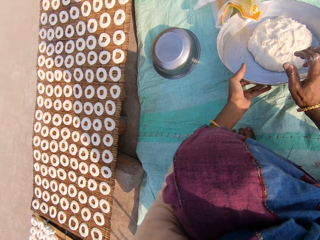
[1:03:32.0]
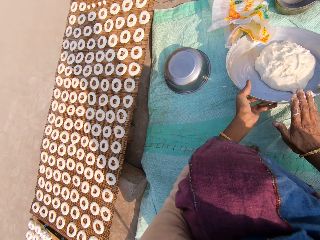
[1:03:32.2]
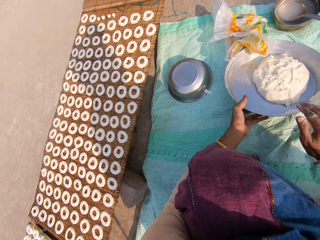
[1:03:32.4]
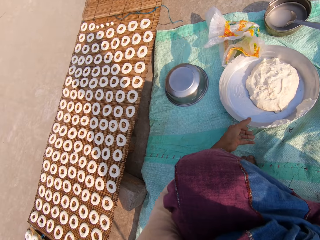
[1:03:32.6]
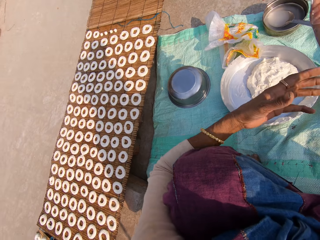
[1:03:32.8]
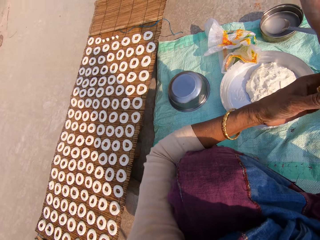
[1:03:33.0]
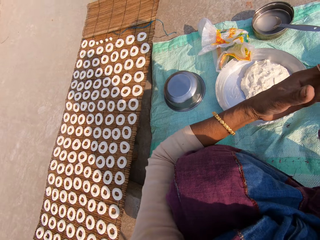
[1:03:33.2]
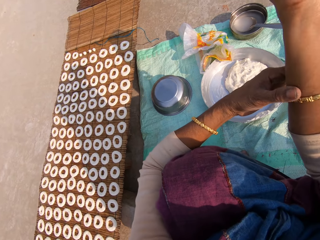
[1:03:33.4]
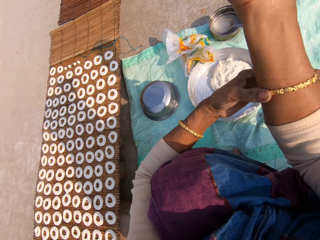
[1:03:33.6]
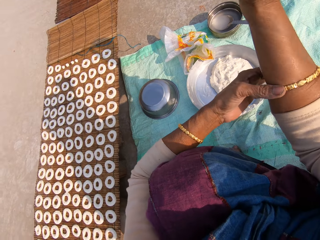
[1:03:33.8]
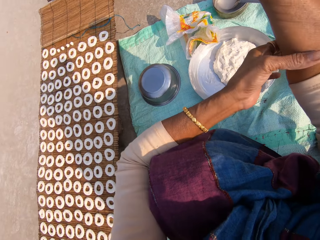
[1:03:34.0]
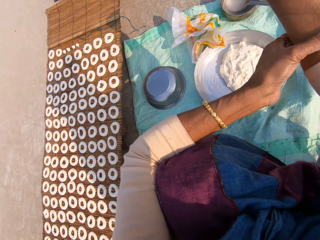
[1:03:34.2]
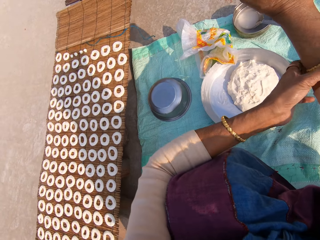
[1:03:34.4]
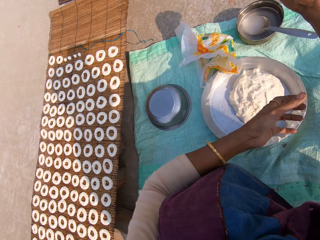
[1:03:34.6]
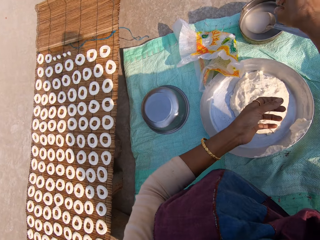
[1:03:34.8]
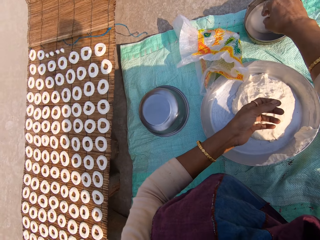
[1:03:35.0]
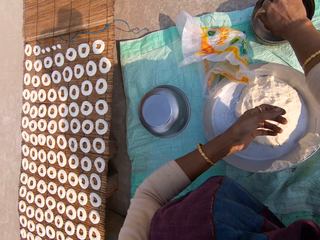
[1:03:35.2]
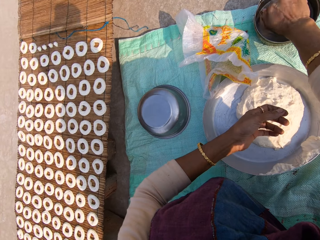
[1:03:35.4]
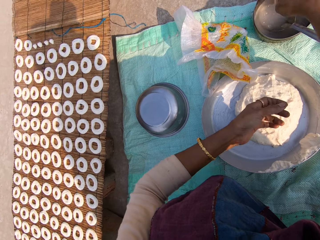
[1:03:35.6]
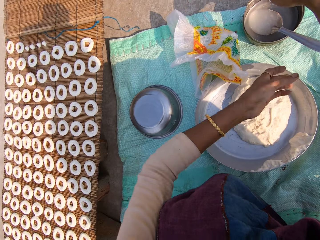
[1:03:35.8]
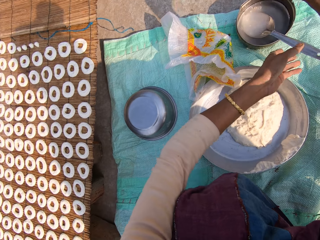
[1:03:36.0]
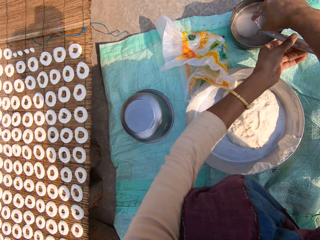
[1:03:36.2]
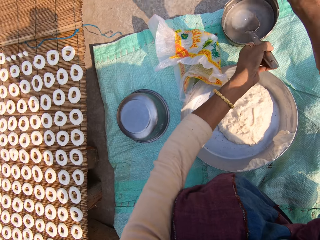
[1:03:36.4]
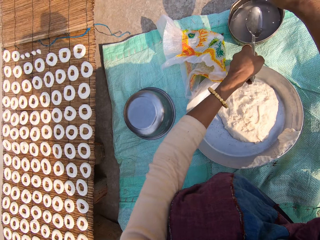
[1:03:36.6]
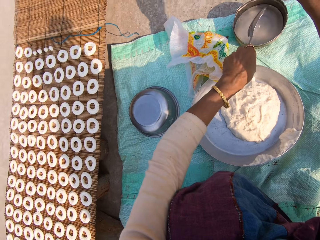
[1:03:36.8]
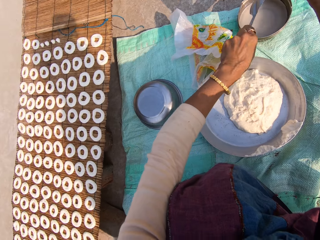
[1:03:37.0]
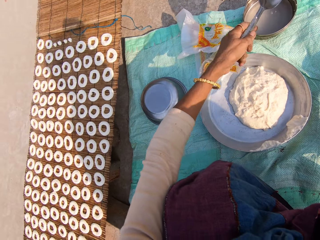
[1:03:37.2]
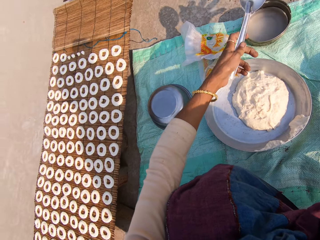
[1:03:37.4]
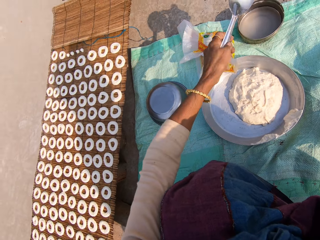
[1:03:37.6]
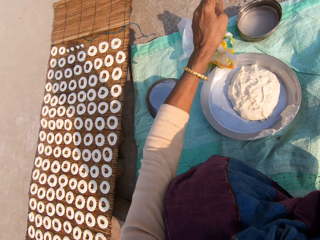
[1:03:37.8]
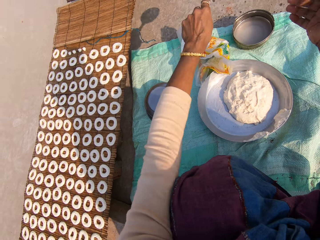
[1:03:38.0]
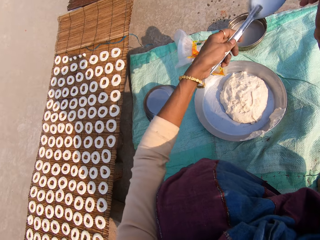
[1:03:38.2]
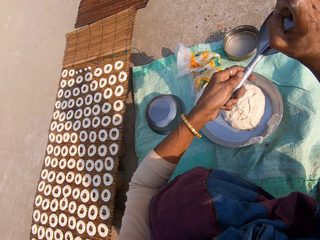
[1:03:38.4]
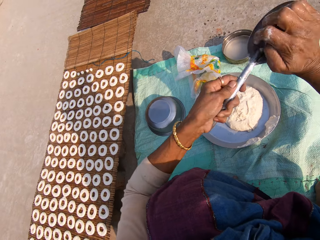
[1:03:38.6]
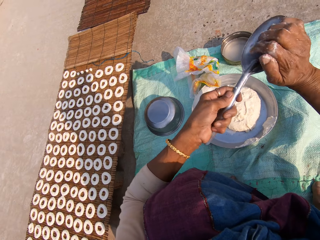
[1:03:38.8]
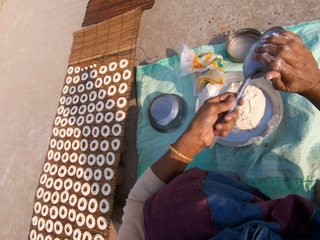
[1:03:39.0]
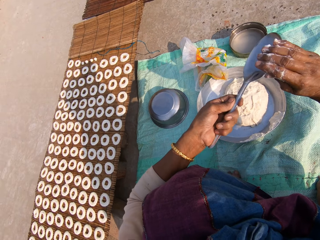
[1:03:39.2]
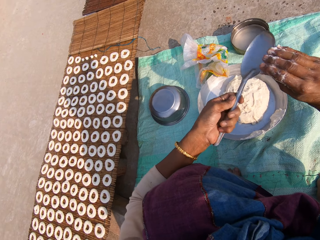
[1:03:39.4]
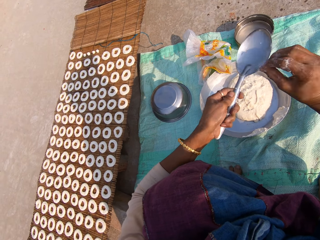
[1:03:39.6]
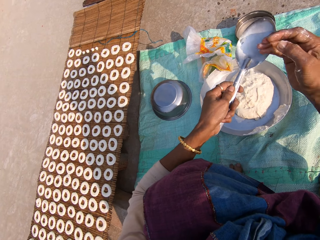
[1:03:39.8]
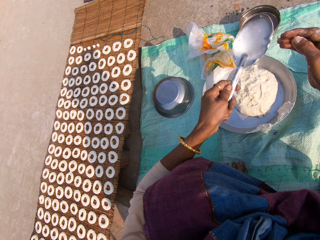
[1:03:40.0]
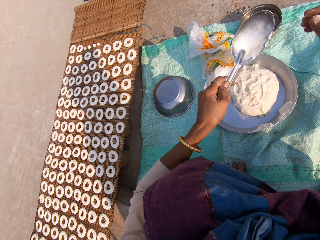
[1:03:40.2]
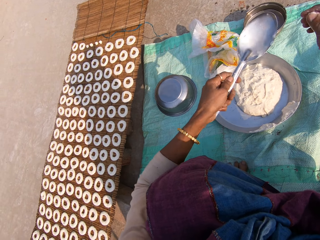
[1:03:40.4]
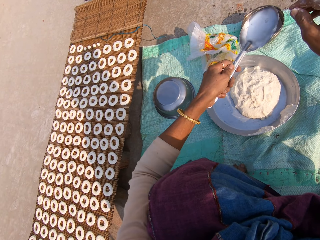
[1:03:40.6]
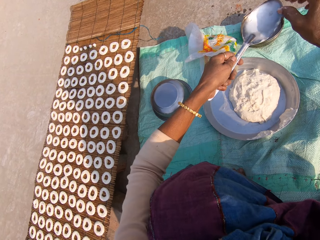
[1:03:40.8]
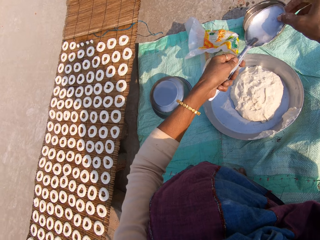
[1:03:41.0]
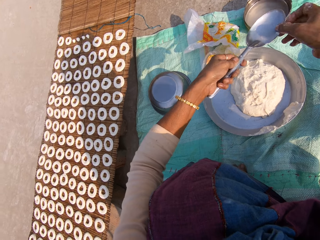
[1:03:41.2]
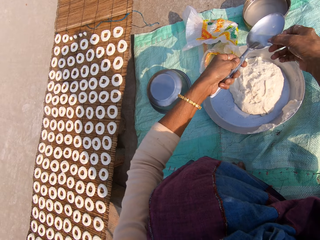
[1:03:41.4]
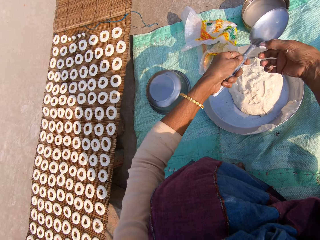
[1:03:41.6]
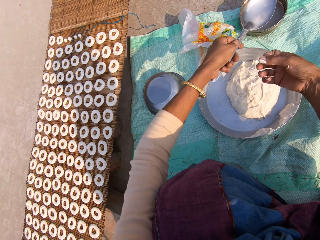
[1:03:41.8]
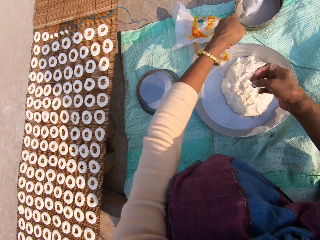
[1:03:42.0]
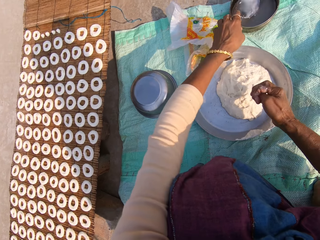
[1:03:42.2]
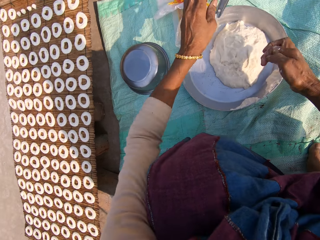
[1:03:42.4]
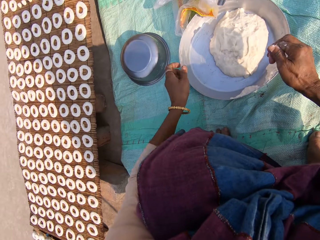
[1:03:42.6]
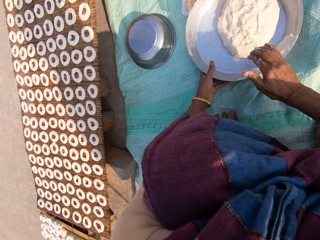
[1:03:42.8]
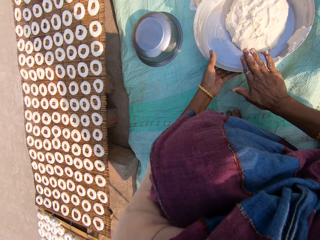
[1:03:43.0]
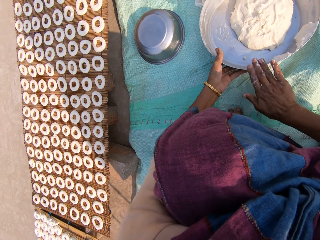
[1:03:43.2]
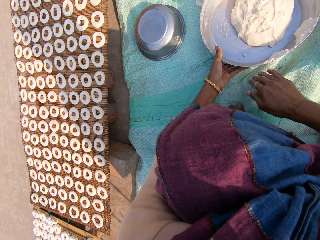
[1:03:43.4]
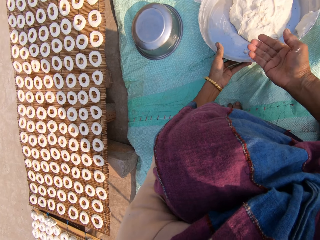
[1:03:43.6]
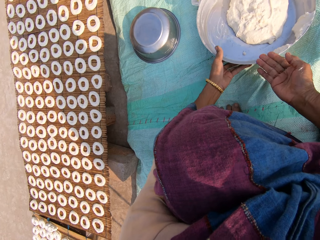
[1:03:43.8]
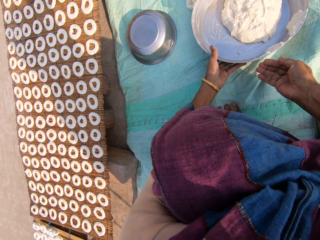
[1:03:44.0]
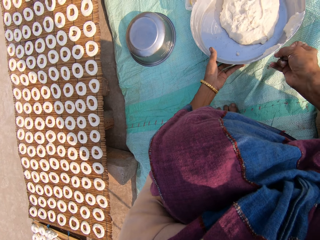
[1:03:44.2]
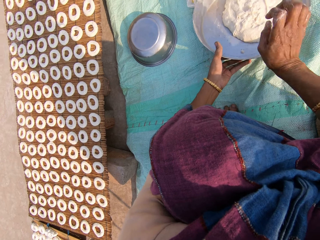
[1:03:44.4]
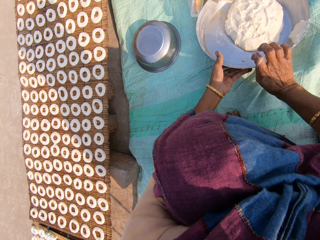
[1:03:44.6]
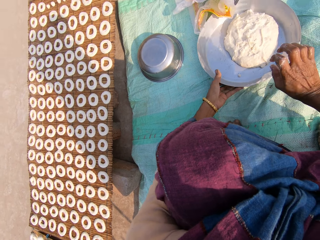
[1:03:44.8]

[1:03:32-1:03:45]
The camera wearer adjusts her bangle on her right hand with her left hand. She washes her right hand in a bowl of water on the sack. She takes a spoon from the bowl of water with her left hand. She shakes the spoon. She puts dough on the spoon. She cleans the dough in her right hand on the spoon. She removes the dough from the spoon. She puts the spoon in the bowl of water with her left hand. She lifts the tray. She cleans the dough in her right hand on the tray. She sticks the dough on the tray.

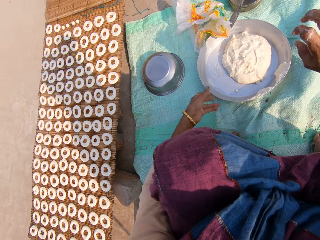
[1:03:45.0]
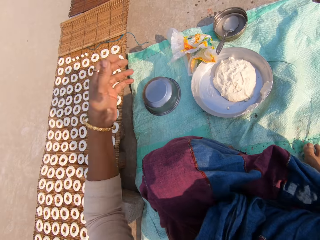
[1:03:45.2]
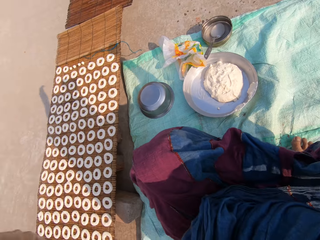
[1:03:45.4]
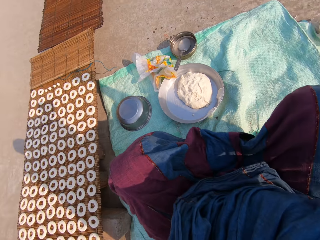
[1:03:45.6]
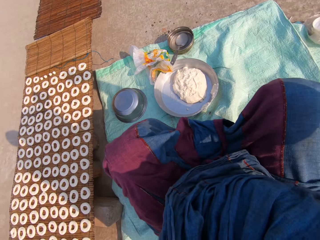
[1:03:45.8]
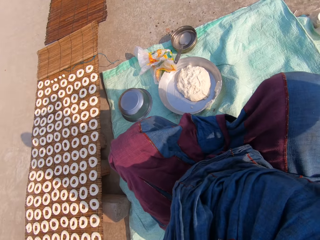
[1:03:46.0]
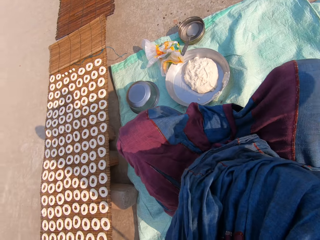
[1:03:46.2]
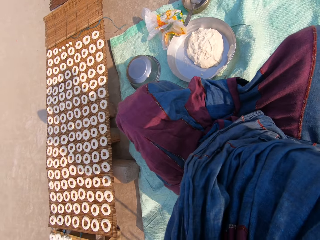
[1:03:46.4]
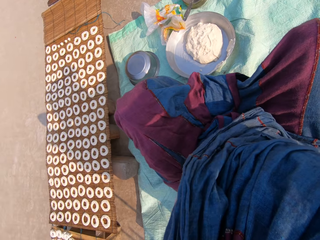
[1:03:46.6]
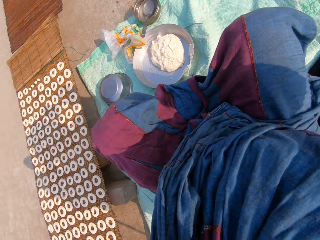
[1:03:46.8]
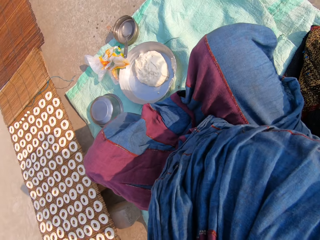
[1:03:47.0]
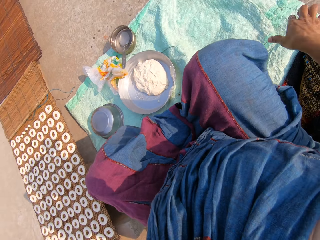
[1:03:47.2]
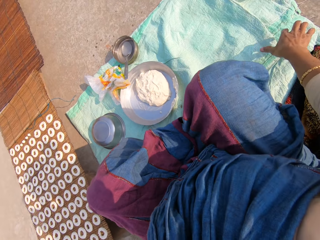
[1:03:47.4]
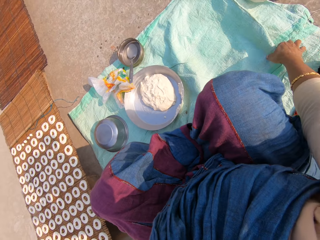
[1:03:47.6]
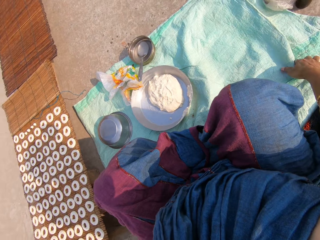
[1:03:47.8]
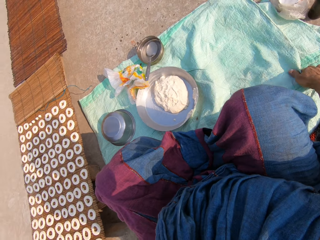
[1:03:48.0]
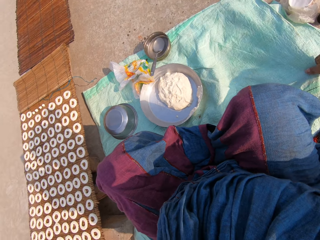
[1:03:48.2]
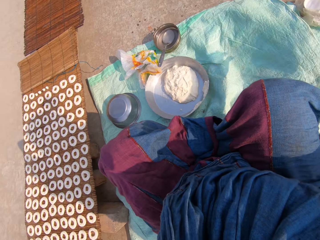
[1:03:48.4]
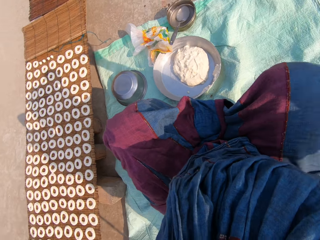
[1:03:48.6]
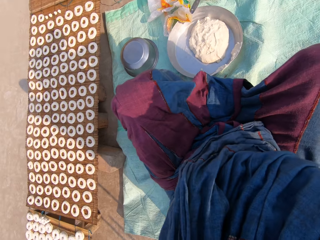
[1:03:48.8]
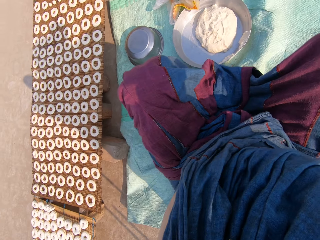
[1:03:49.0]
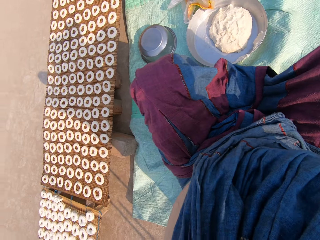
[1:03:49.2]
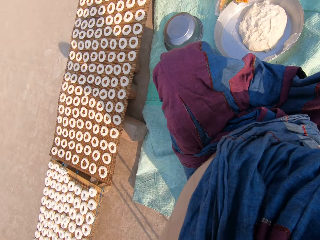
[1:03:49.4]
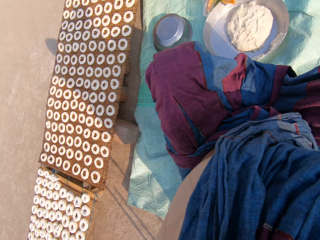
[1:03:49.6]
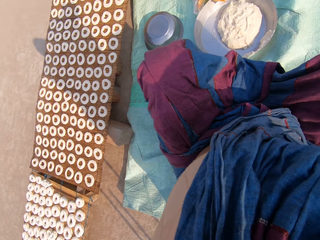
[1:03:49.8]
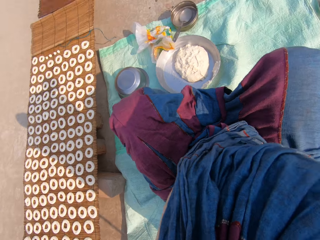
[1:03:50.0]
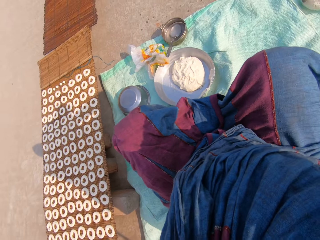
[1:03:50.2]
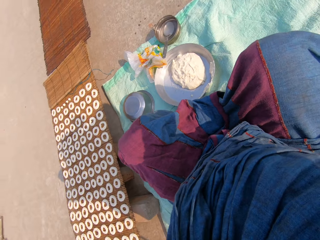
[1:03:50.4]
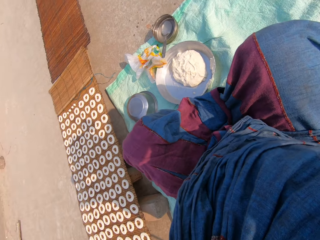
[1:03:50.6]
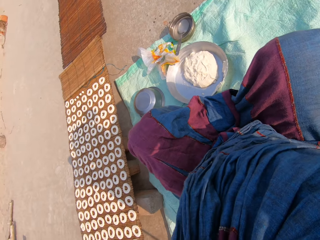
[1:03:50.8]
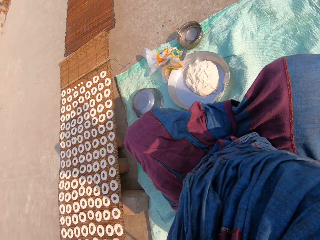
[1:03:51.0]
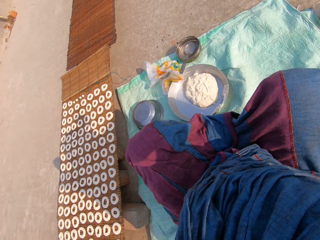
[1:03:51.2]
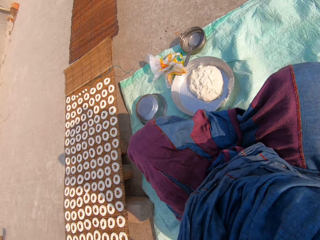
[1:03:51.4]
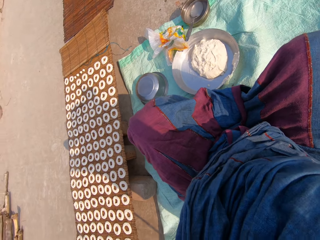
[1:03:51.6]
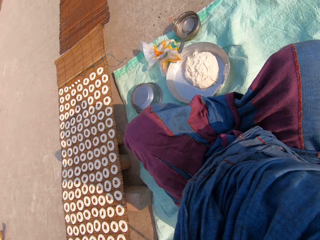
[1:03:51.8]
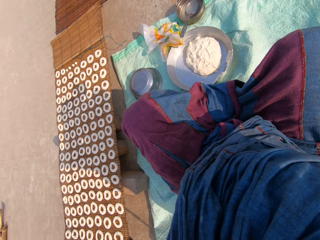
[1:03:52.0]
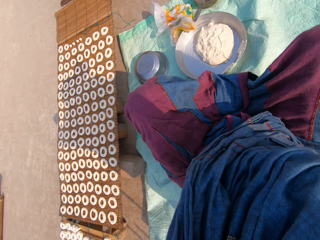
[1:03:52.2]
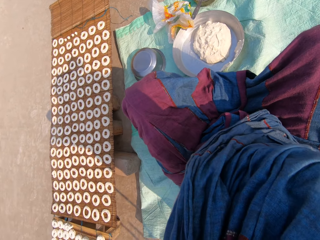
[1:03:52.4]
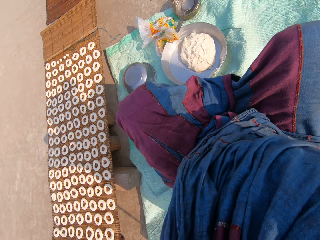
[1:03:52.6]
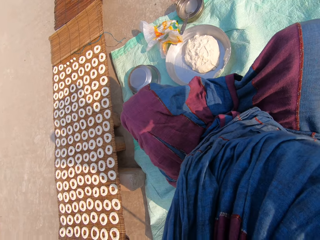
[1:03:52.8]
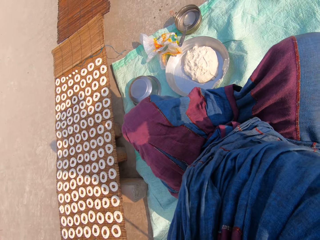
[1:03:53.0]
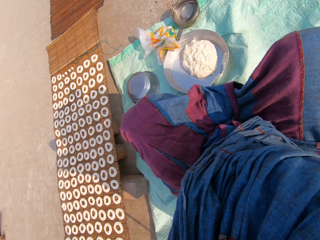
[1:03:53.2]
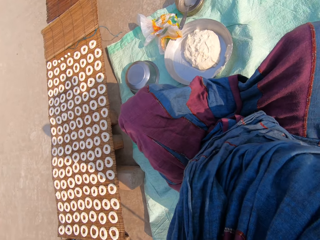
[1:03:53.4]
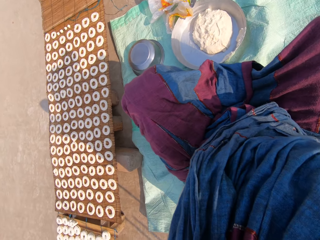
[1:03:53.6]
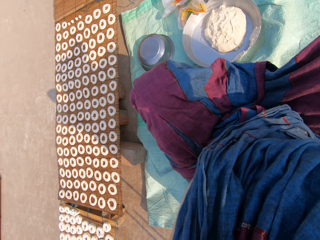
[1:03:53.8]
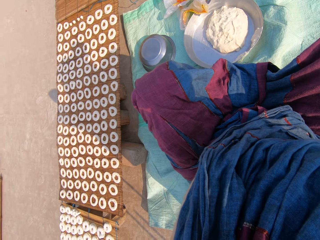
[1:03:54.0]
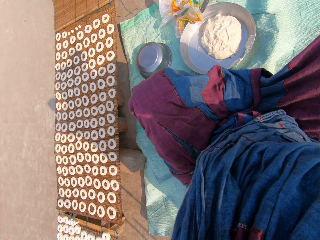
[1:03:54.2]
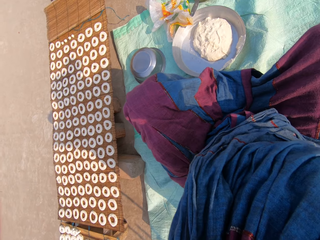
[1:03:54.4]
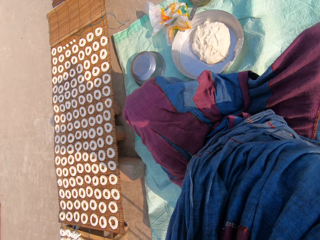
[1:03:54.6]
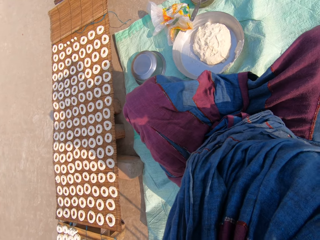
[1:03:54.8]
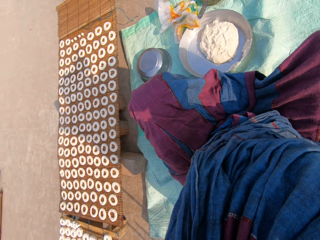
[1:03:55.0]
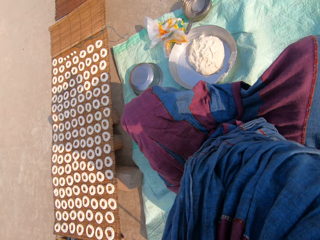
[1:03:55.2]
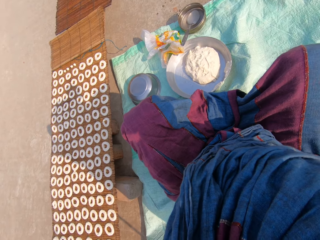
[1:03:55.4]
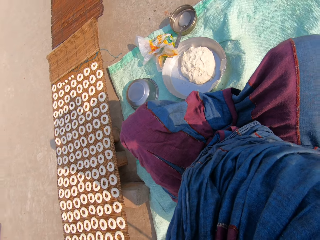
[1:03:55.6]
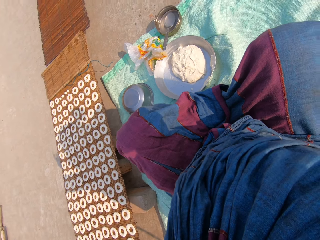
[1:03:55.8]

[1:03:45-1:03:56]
The camera wearer lifts their hands to something. They adjust the camera with both hands. They touch the manilla paper. They lift their hands to something.
